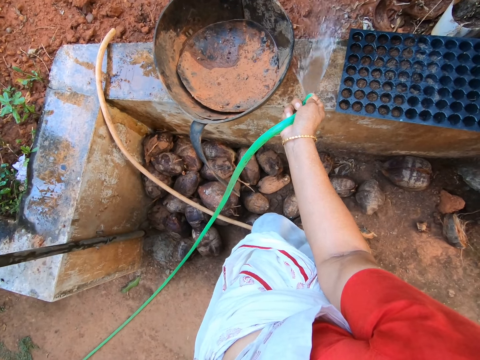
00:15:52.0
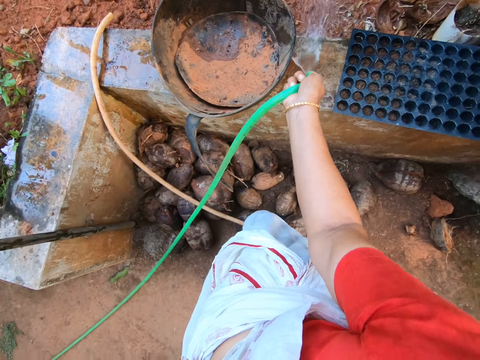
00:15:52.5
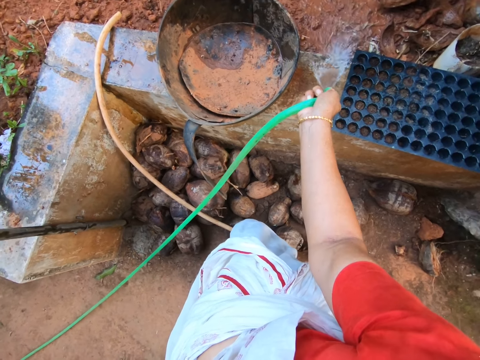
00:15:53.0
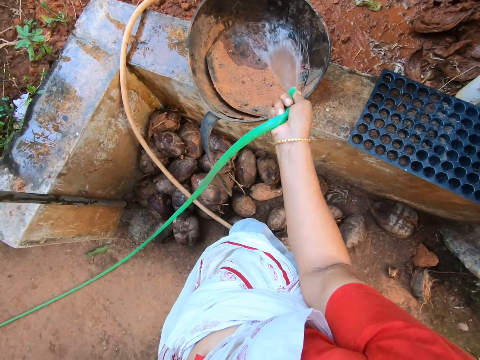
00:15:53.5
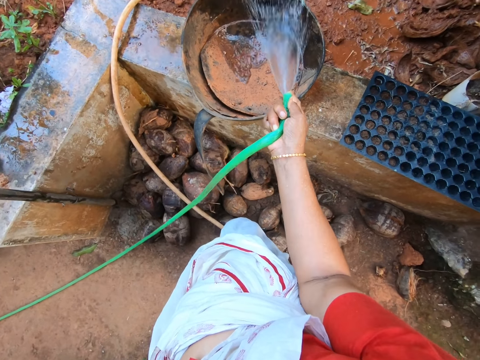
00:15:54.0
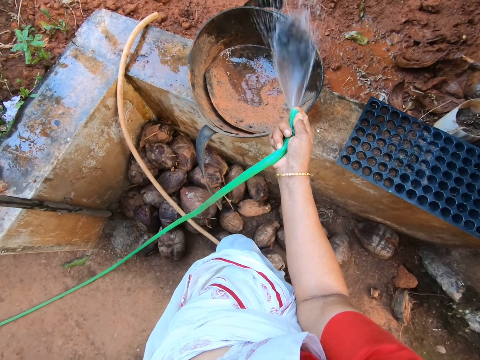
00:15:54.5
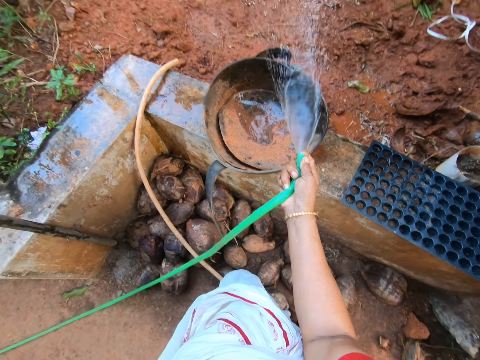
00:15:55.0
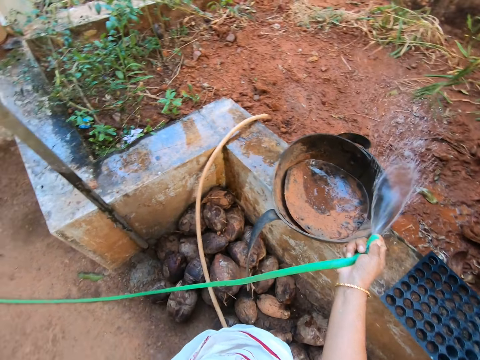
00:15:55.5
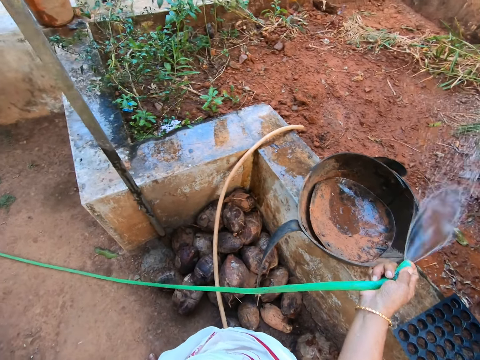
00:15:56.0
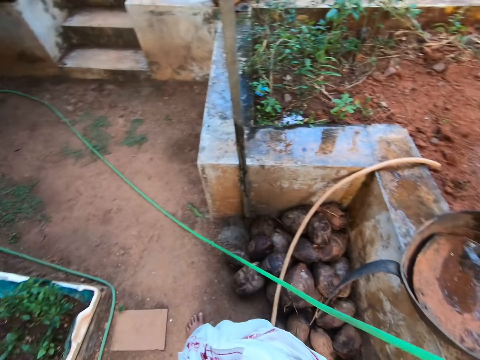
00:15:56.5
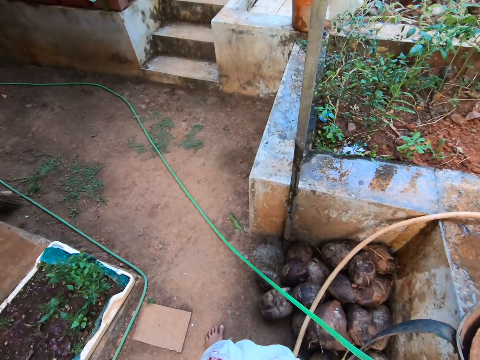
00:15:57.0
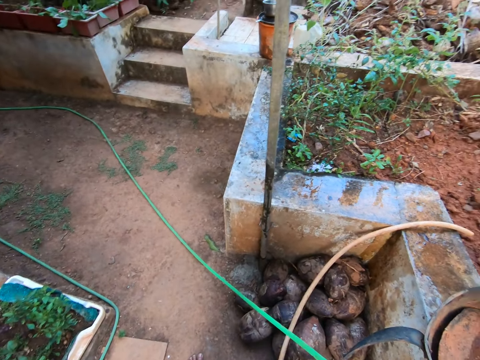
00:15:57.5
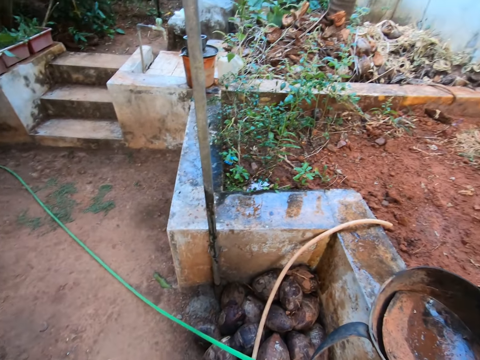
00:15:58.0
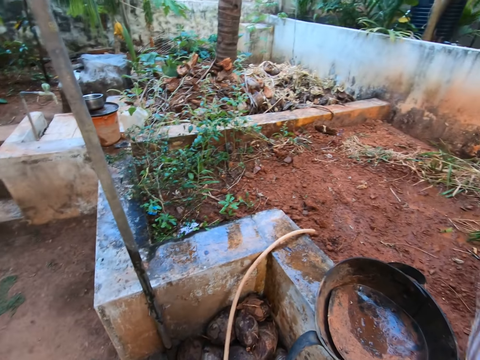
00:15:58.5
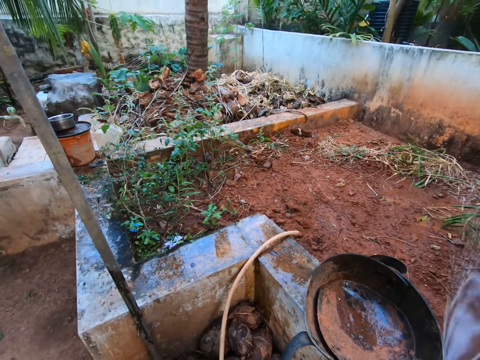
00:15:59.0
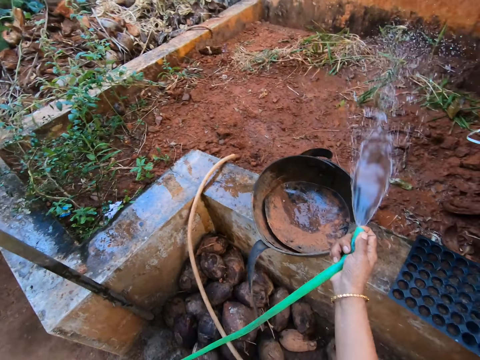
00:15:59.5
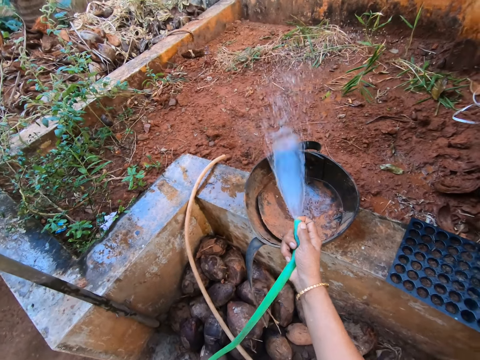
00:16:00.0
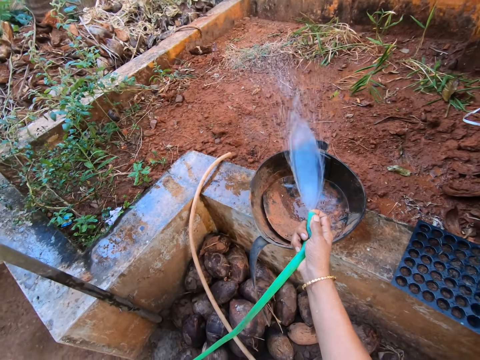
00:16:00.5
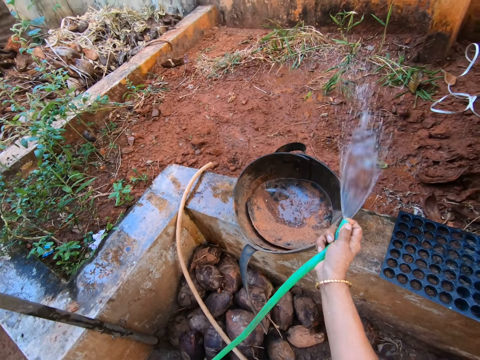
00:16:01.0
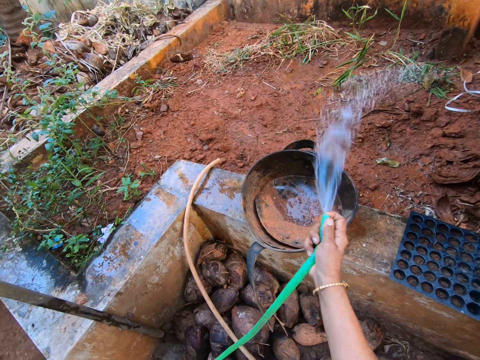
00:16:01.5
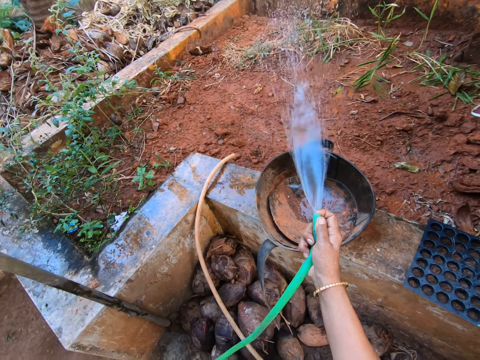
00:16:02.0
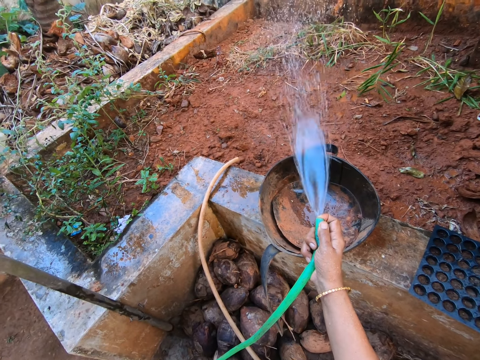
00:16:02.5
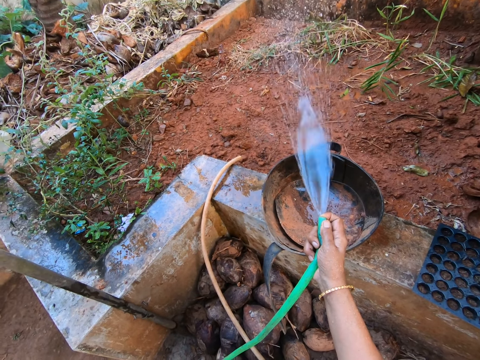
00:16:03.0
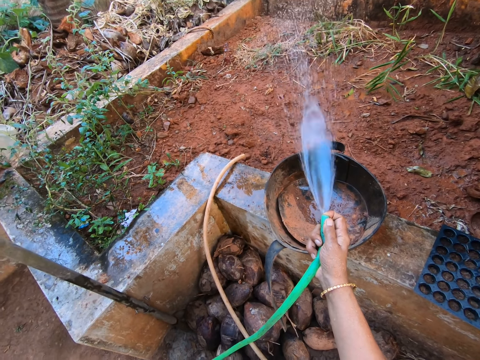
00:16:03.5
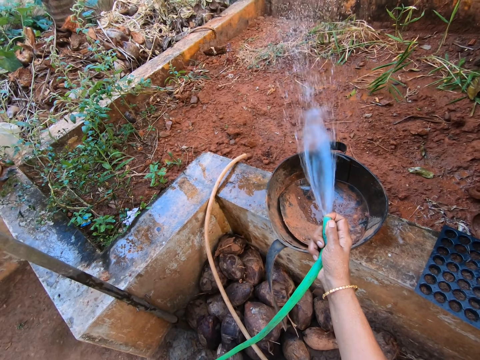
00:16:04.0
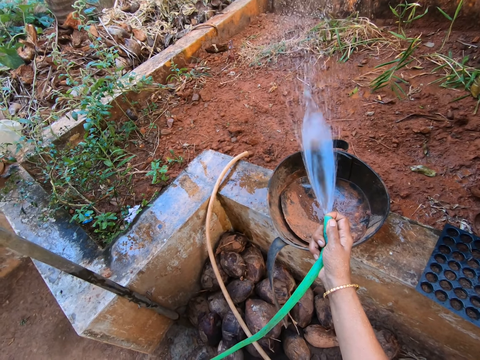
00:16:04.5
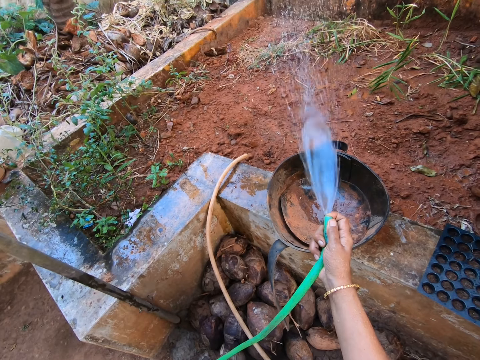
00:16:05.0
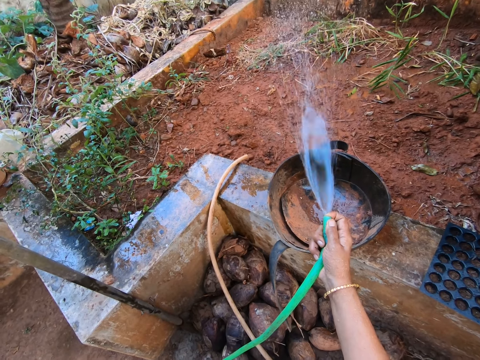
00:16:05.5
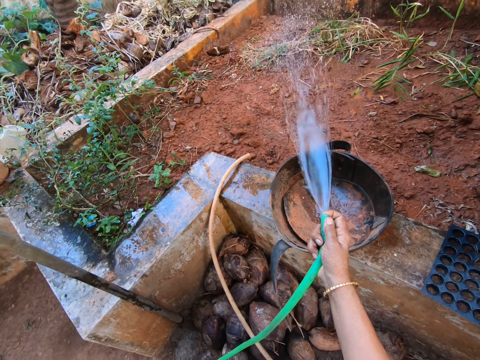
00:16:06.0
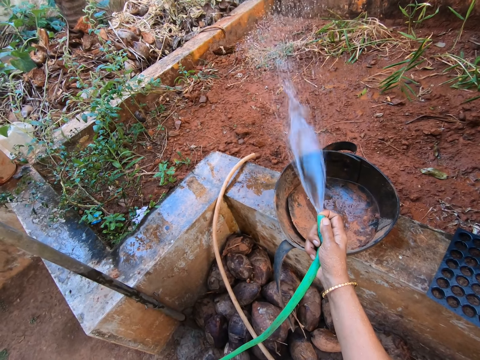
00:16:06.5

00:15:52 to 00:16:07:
The camera wearer looks around the compound.

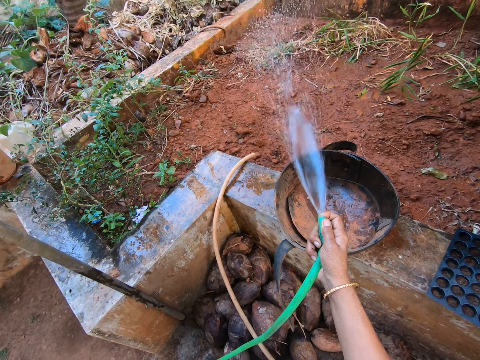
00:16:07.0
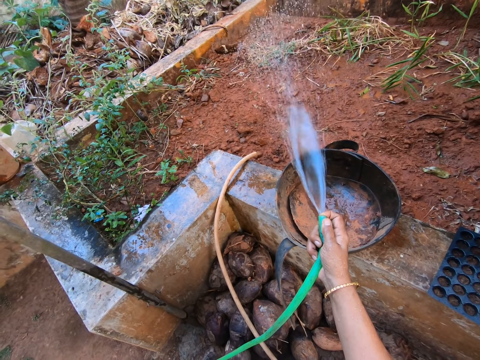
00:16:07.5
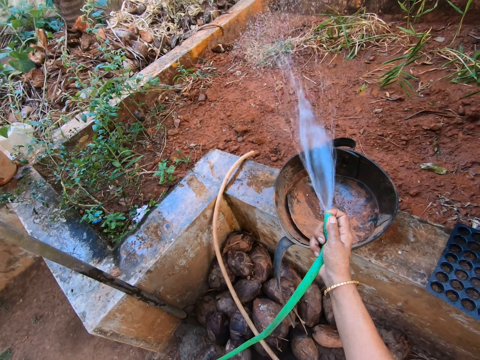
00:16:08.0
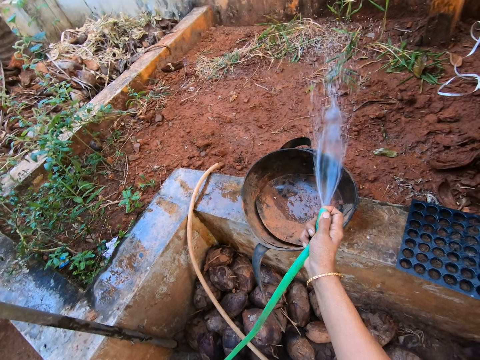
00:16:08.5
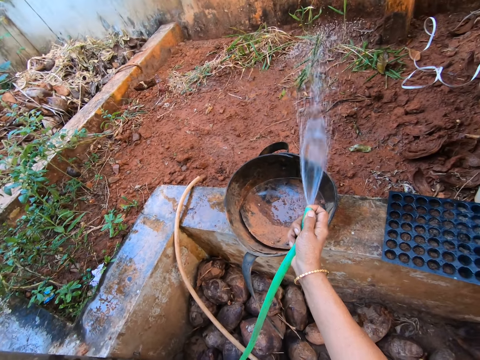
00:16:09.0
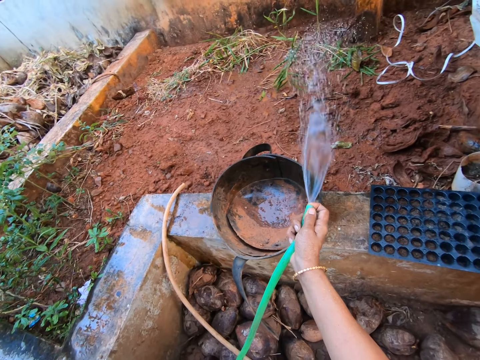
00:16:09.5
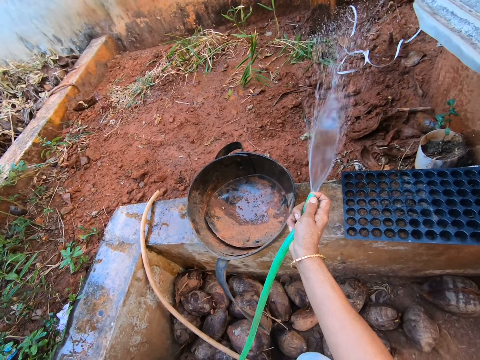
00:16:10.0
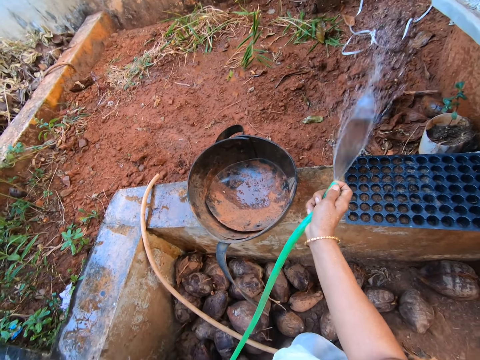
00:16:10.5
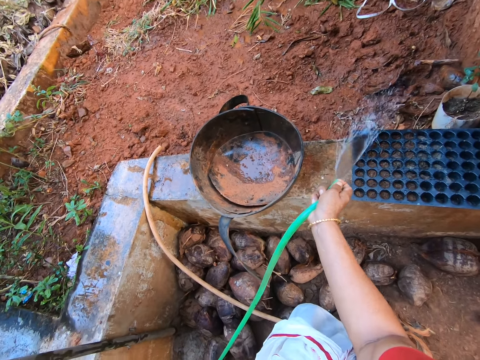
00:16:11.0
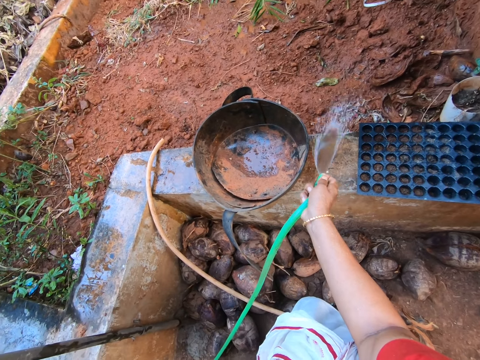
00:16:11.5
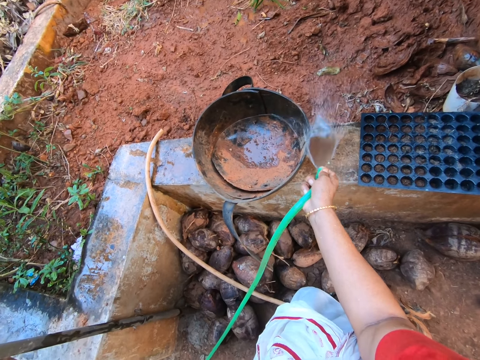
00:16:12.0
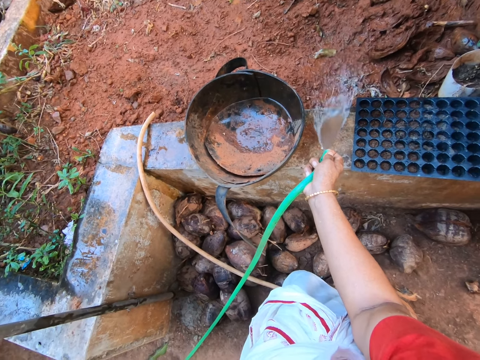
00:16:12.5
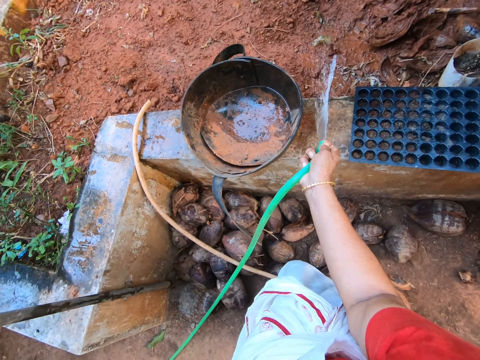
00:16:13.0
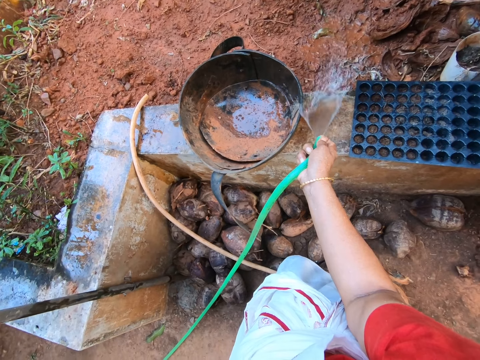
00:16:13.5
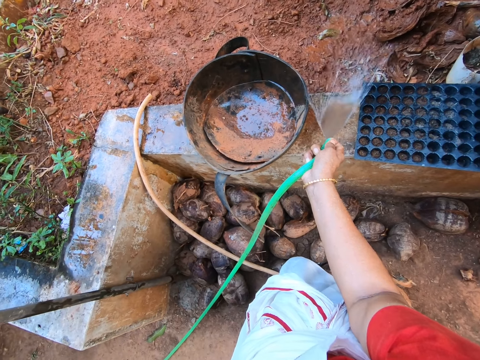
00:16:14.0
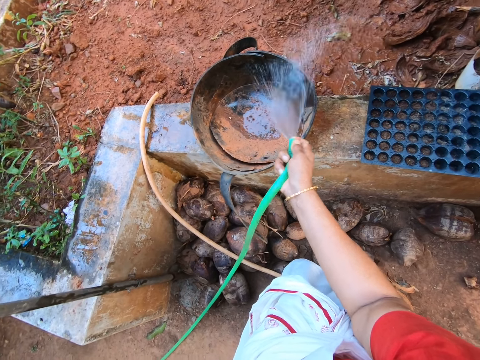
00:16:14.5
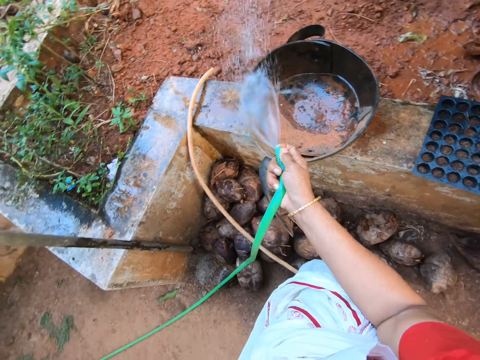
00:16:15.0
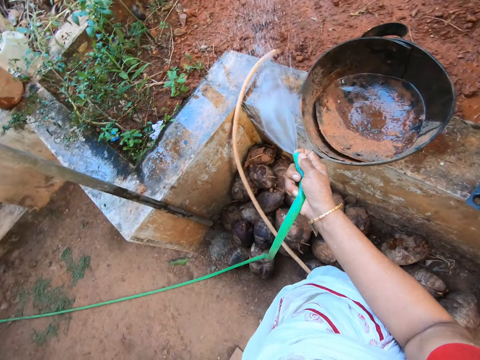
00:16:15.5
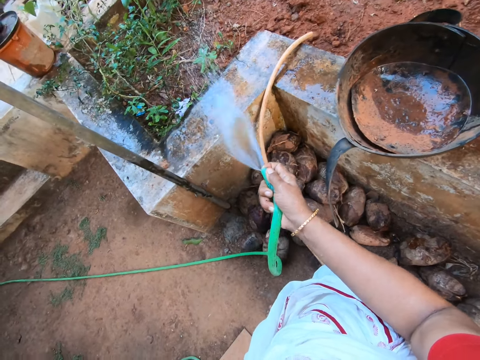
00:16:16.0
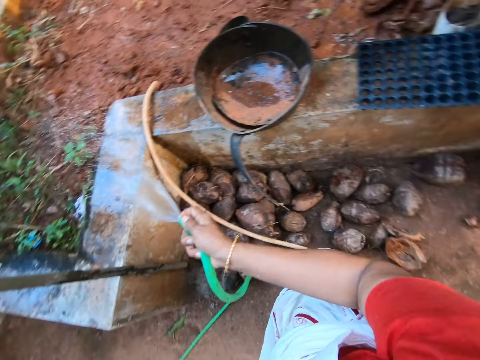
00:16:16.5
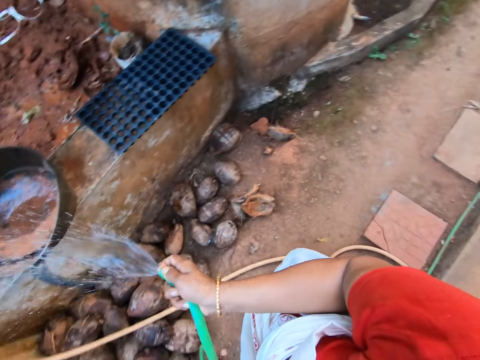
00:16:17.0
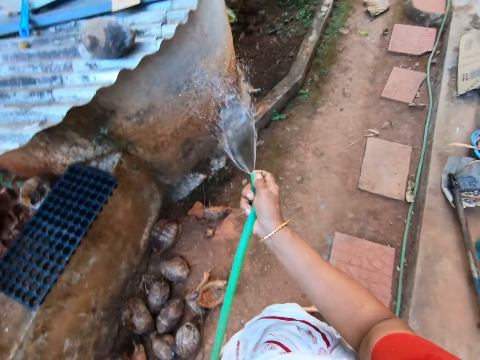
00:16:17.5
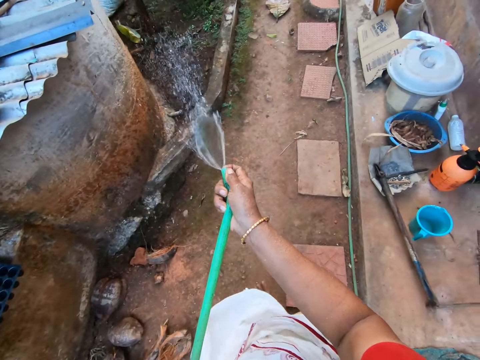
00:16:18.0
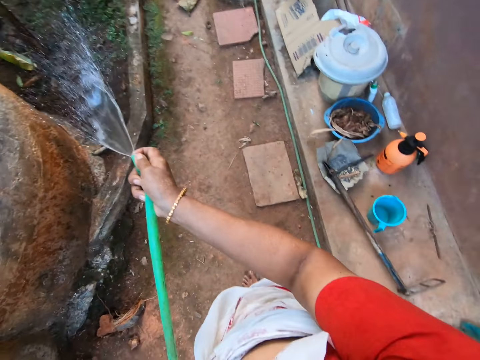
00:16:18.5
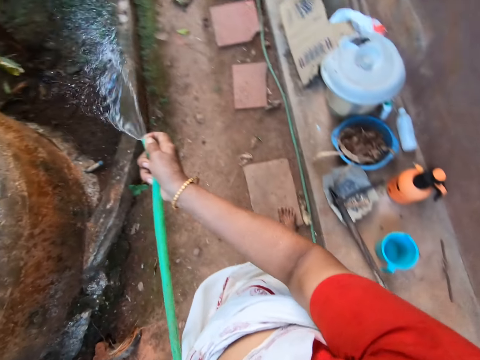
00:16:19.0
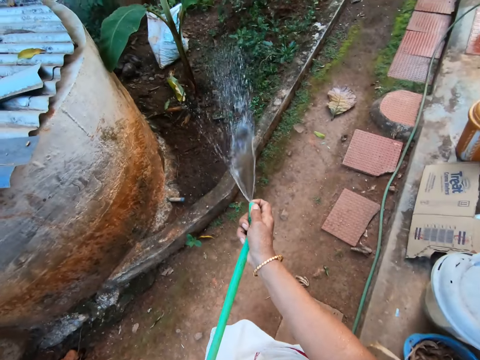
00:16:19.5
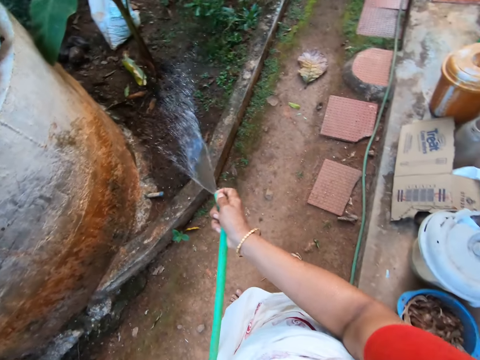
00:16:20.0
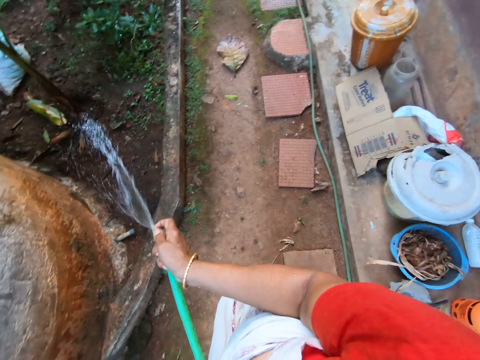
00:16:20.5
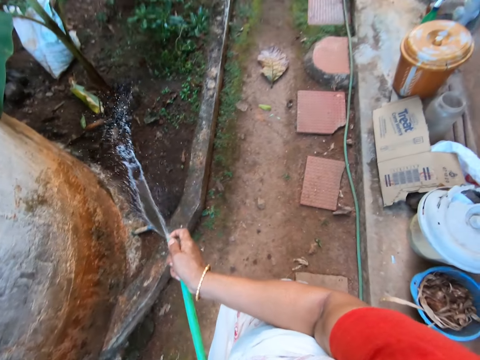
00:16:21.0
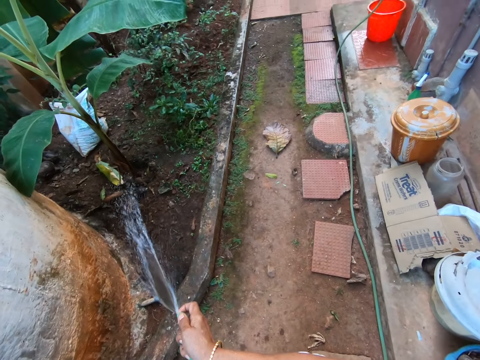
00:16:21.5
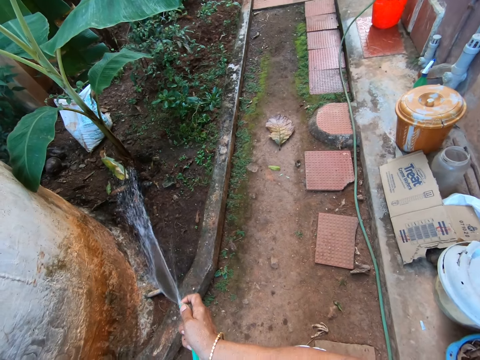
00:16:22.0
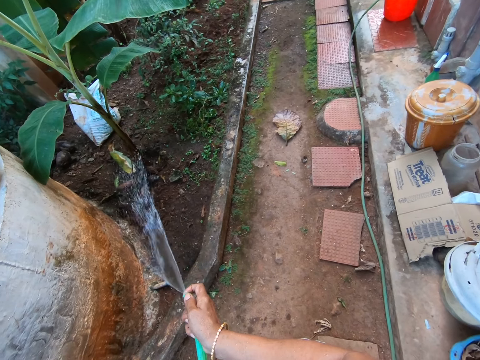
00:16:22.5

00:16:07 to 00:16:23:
The camera wearer waters the plant.
